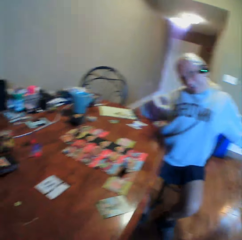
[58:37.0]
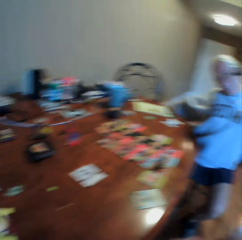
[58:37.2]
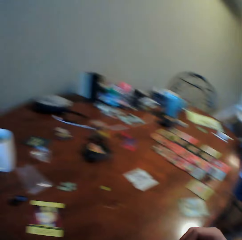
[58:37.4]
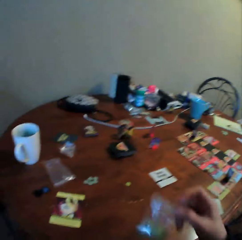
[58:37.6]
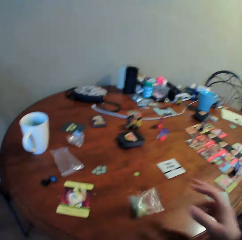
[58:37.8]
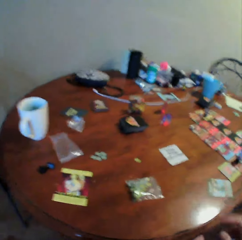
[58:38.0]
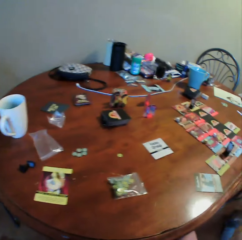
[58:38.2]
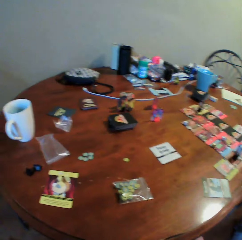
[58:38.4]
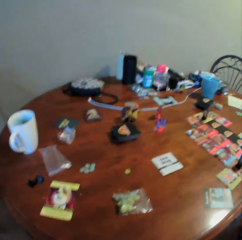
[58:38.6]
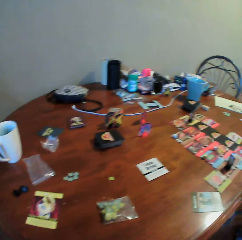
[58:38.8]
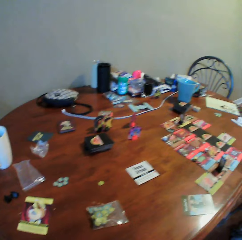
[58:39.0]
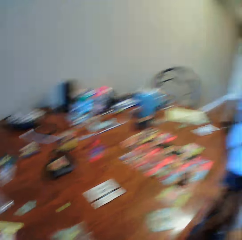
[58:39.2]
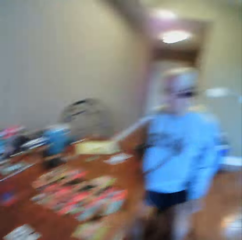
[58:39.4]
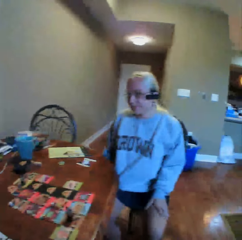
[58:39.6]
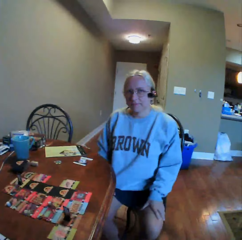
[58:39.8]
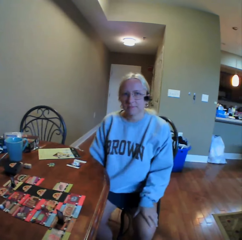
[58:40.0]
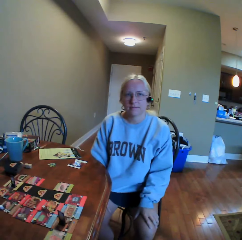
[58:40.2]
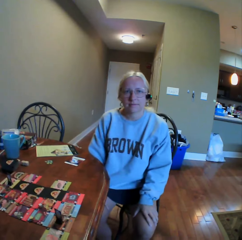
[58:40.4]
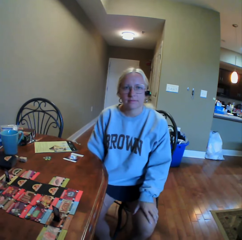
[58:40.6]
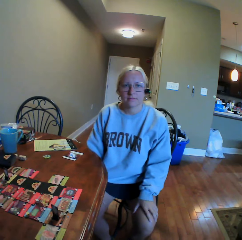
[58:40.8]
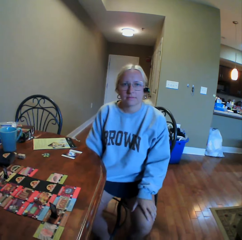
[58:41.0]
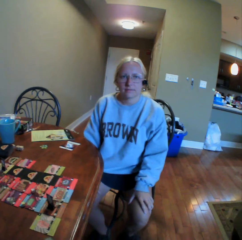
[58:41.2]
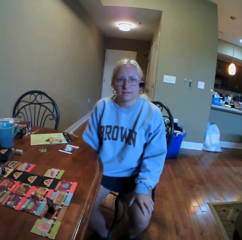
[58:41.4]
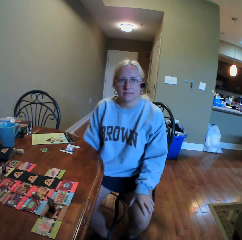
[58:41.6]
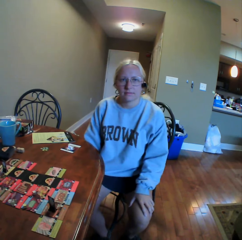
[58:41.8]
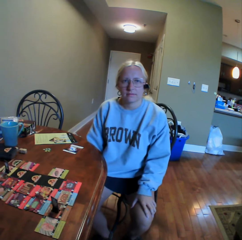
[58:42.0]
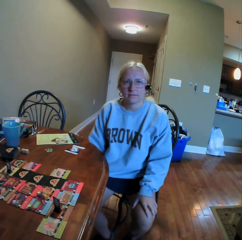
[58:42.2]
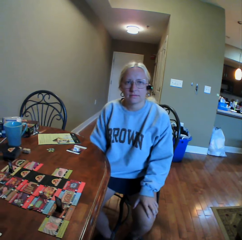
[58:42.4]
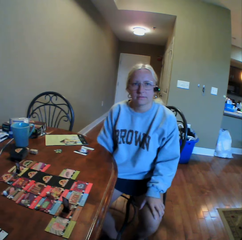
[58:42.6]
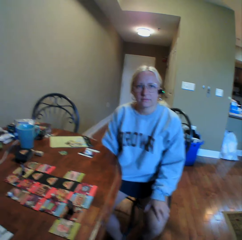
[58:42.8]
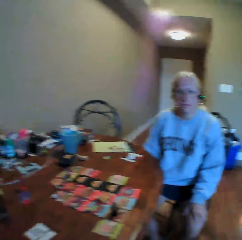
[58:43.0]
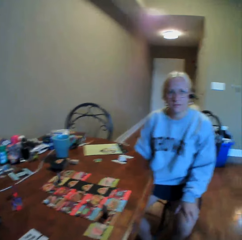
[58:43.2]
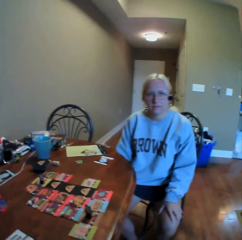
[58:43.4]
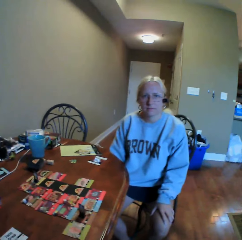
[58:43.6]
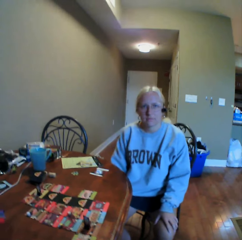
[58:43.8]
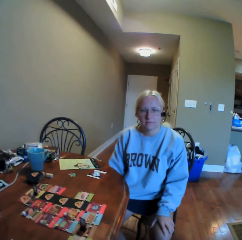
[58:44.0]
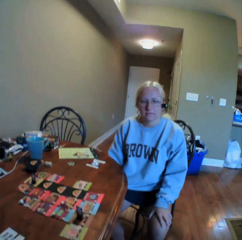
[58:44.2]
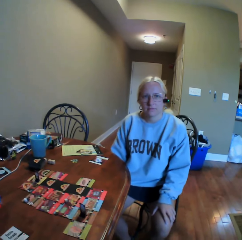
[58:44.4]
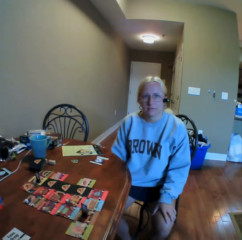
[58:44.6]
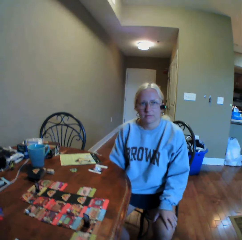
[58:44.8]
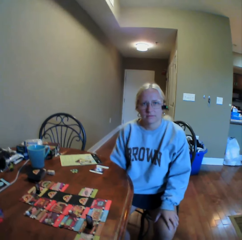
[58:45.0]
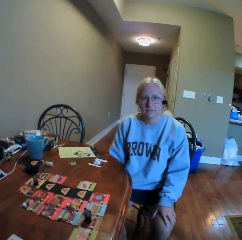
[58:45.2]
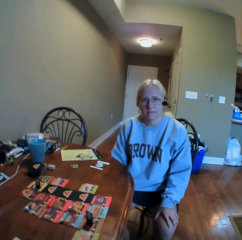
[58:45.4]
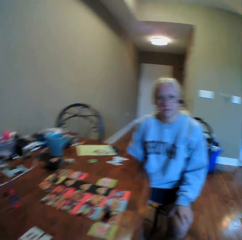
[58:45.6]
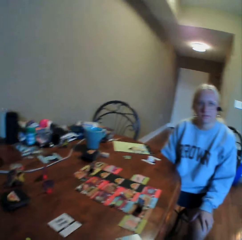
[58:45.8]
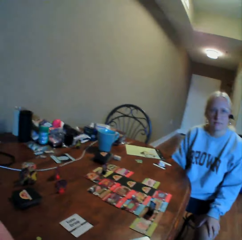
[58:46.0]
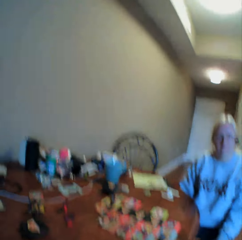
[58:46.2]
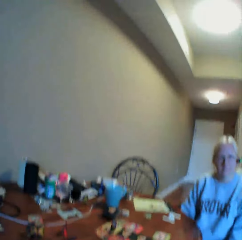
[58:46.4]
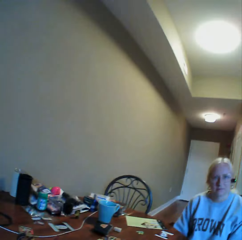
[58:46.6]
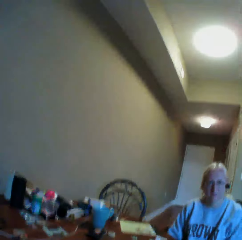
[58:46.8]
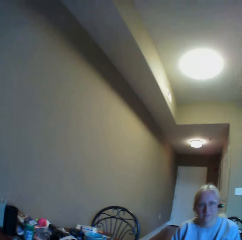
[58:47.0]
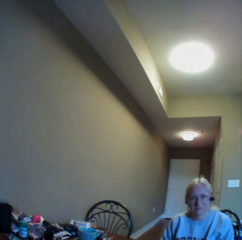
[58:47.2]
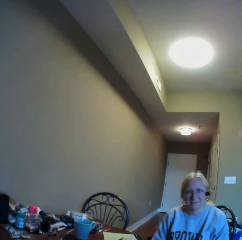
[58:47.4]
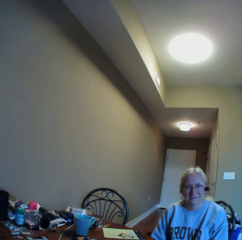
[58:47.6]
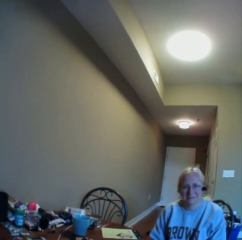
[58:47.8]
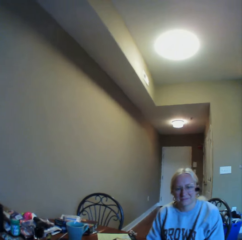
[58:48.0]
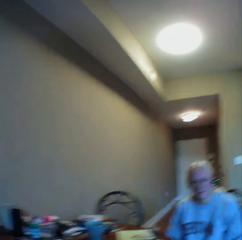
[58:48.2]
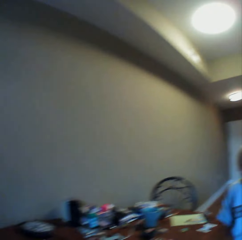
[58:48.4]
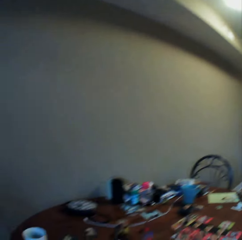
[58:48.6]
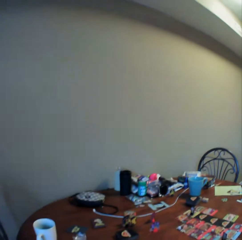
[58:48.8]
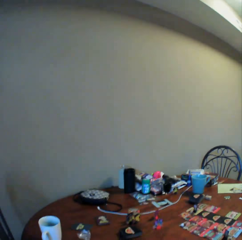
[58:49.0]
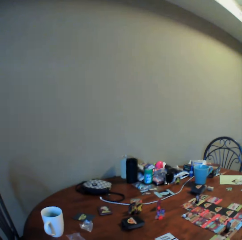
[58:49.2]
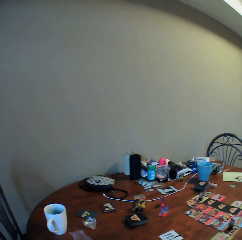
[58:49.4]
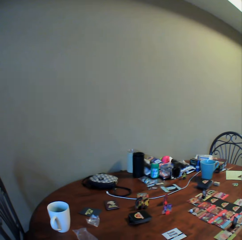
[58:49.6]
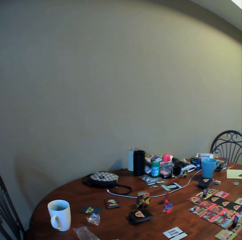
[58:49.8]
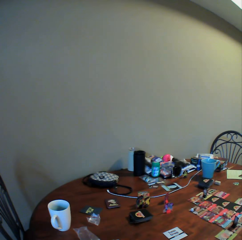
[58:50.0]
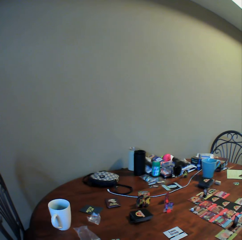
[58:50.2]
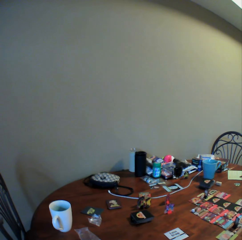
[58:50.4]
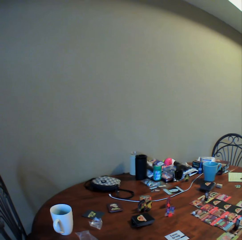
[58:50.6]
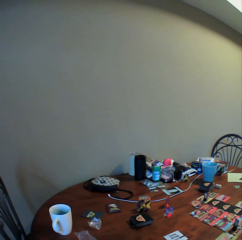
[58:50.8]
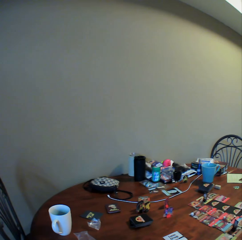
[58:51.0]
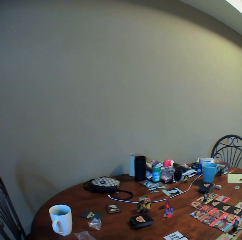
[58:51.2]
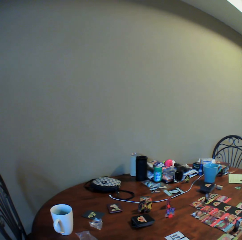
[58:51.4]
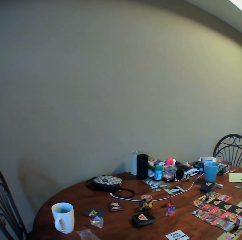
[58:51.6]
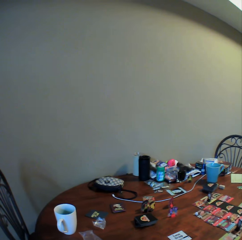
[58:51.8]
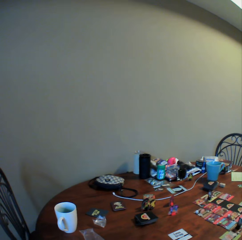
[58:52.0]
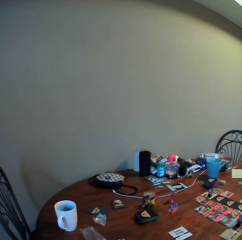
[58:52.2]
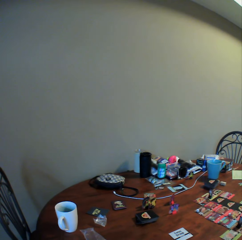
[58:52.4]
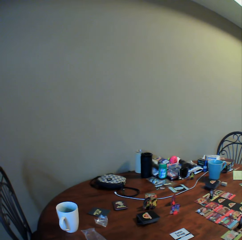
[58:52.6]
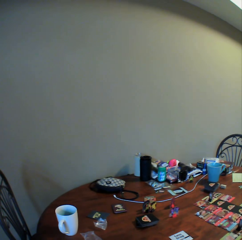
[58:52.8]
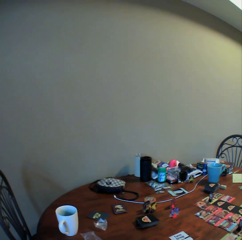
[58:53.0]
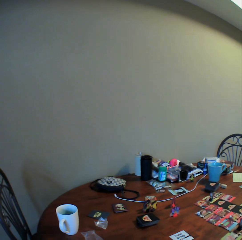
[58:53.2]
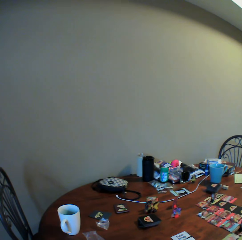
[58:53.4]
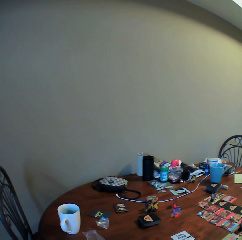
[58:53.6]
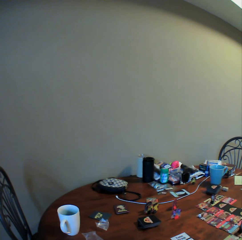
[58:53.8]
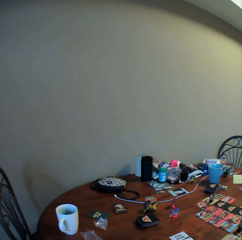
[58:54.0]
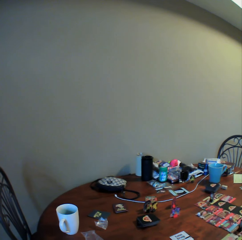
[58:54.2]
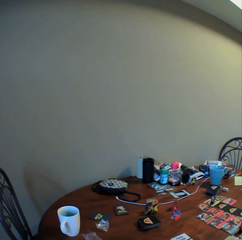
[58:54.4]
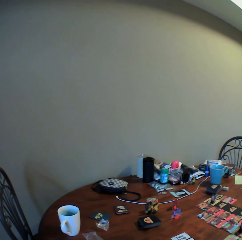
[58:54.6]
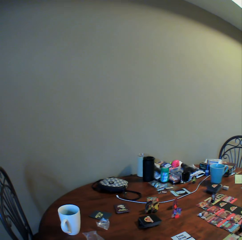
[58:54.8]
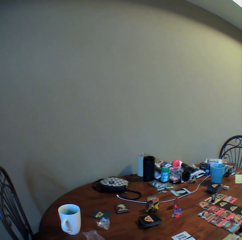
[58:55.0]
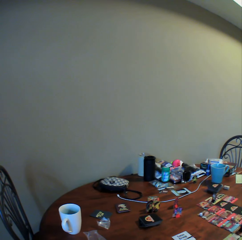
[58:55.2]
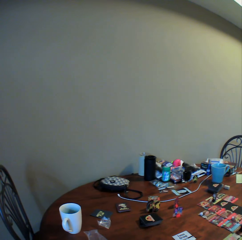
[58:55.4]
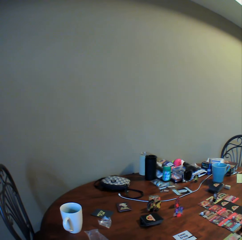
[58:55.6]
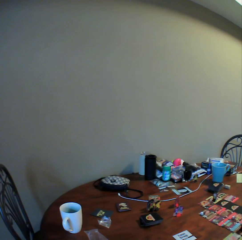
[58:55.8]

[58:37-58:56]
The camera wearer puts a zipper bag on the table. They place a card on the table. They look around. They do something. A woman moves her hands. The camera wearer does something. They look around. They look around again.

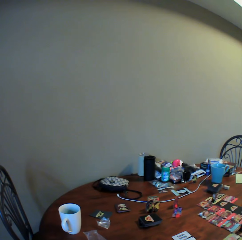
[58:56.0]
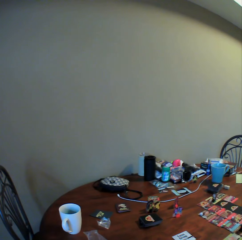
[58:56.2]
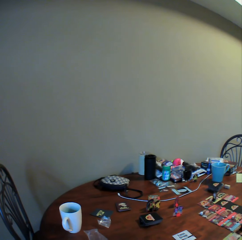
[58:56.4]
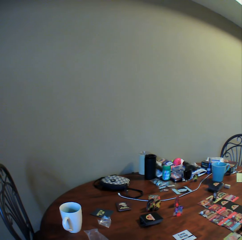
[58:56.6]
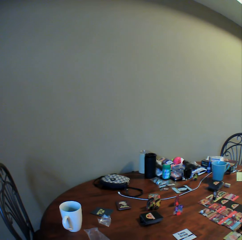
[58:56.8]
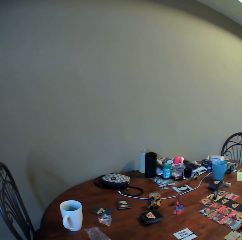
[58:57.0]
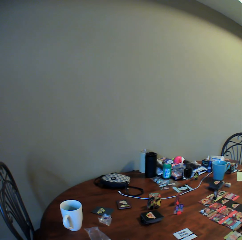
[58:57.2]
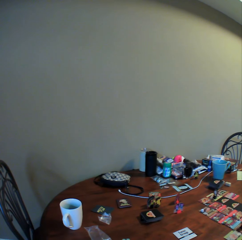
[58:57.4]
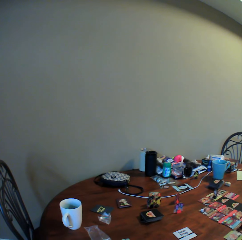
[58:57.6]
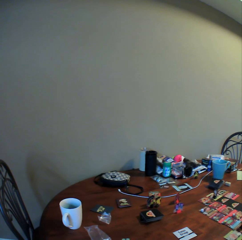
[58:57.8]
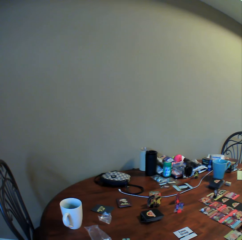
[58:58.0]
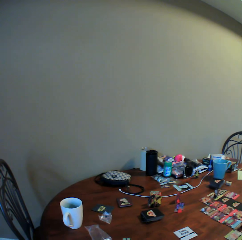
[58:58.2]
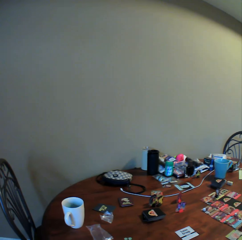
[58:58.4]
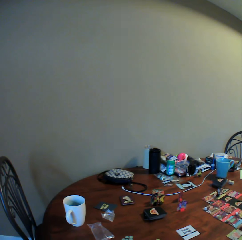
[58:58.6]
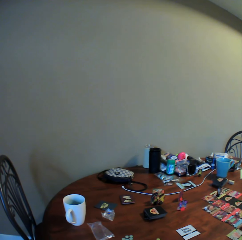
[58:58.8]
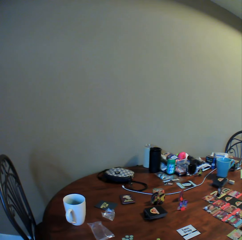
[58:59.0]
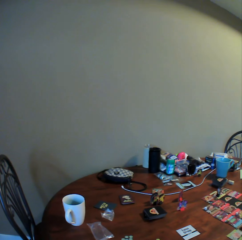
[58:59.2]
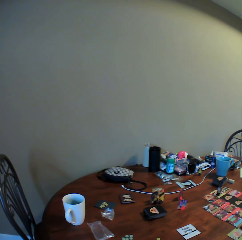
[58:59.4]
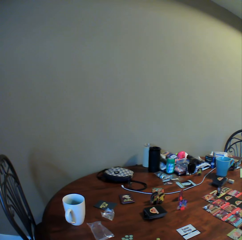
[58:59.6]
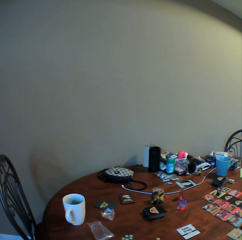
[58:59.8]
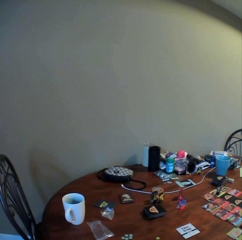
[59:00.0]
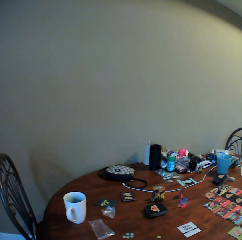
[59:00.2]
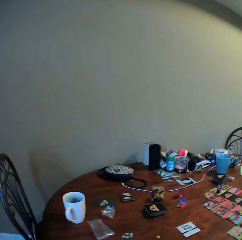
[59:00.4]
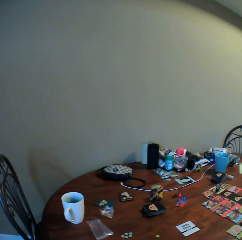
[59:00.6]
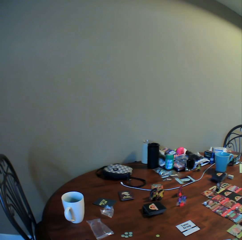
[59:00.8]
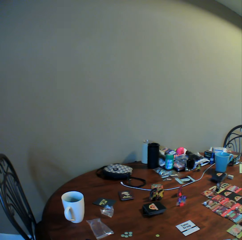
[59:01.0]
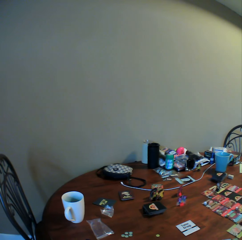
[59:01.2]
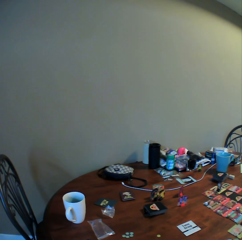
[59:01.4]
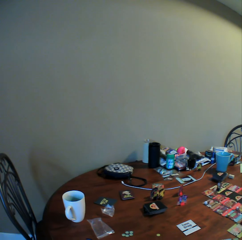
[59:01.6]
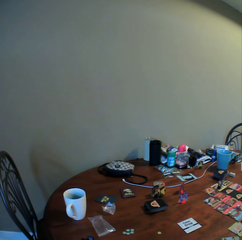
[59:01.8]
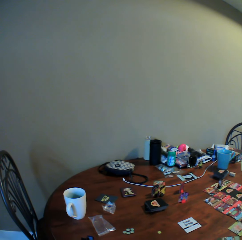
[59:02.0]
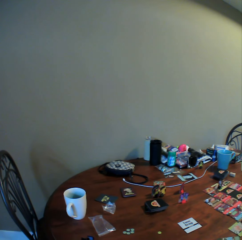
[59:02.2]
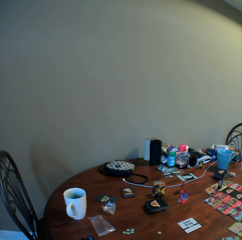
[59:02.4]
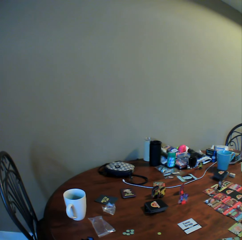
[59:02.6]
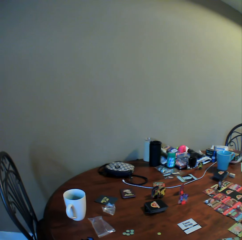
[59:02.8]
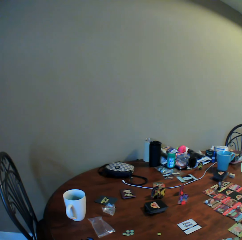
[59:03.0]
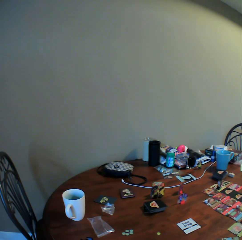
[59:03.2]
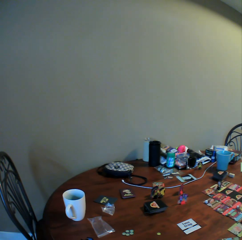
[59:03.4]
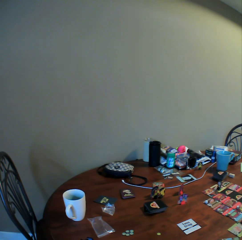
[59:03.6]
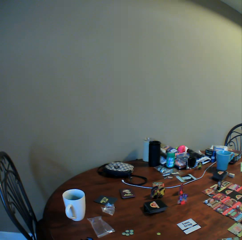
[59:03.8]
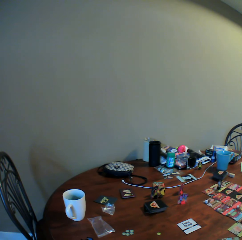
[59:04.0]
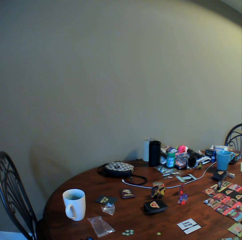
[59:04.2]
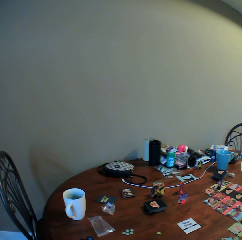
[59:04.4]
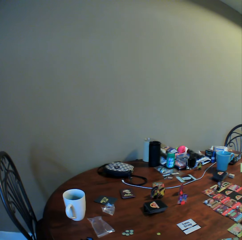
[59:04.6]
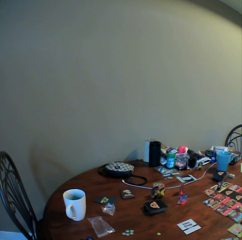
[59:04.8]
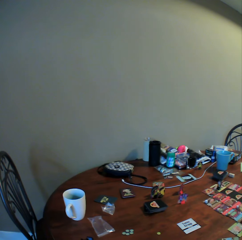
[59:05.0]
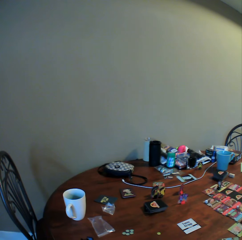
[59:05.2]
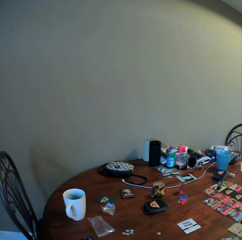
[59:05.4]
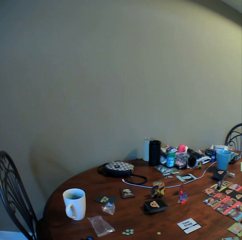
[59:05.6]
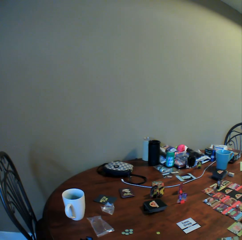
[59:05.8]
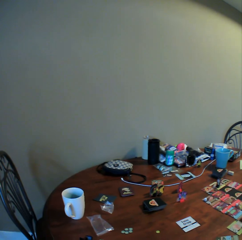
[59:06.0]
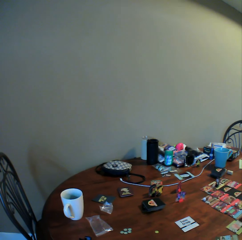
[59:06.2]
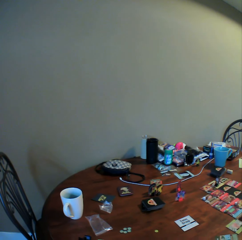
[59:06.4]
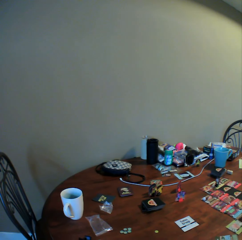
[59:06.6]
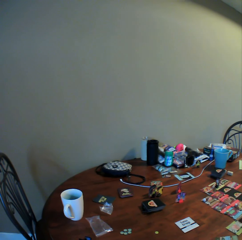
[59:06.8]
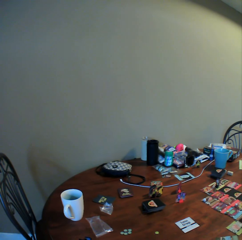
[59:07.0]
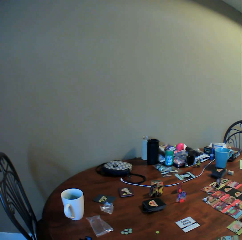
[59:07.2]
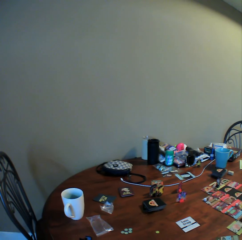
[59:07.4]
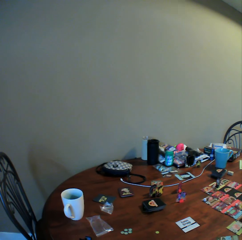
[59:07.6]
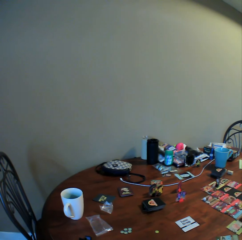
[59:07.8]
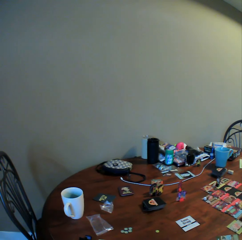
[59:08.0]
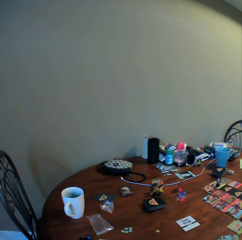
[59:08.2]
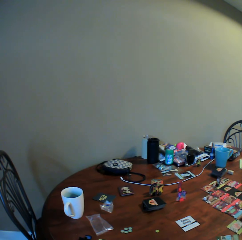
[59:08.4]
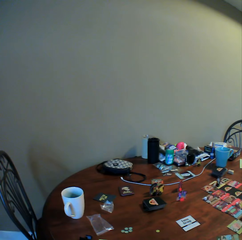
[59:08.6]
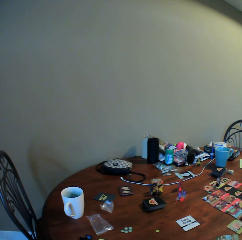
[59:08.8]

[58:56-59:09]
A woman picks a paper on the table.
